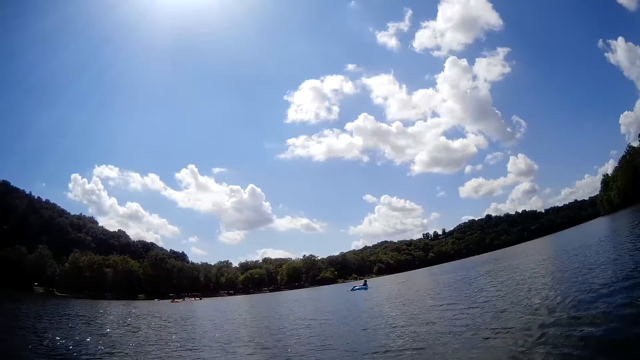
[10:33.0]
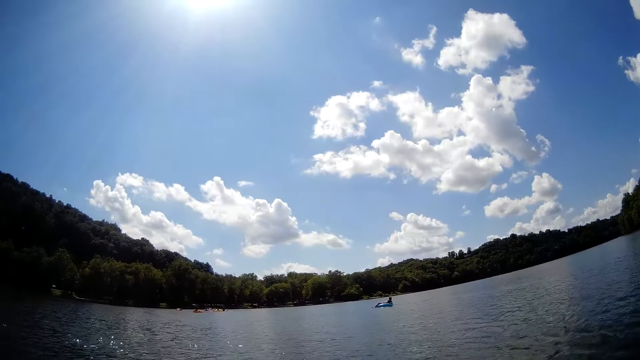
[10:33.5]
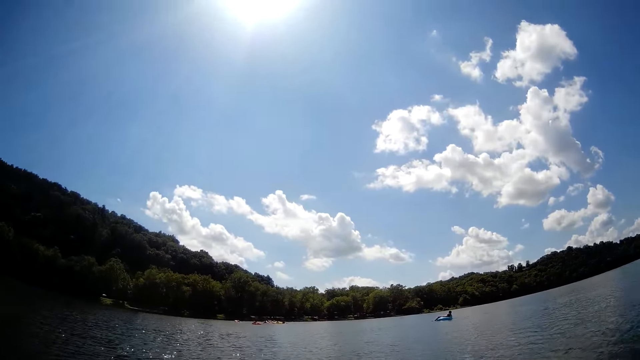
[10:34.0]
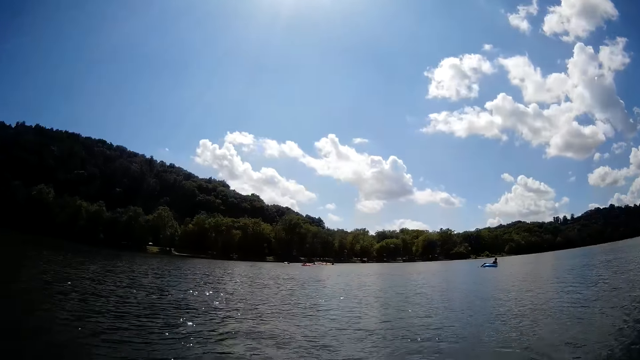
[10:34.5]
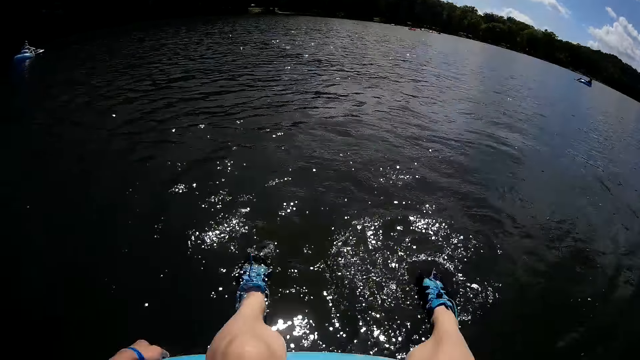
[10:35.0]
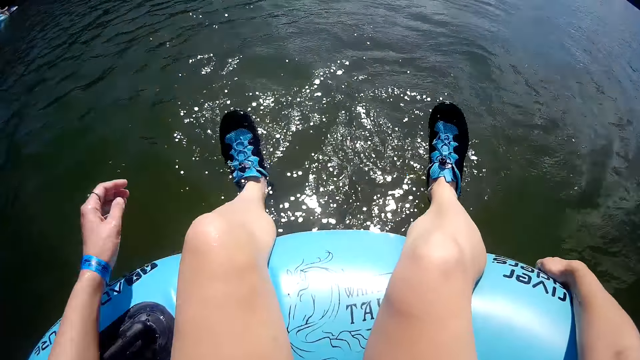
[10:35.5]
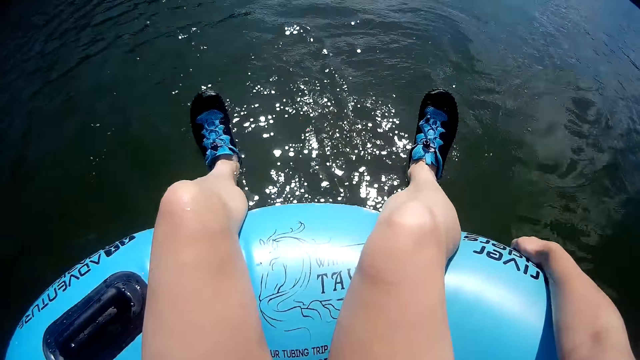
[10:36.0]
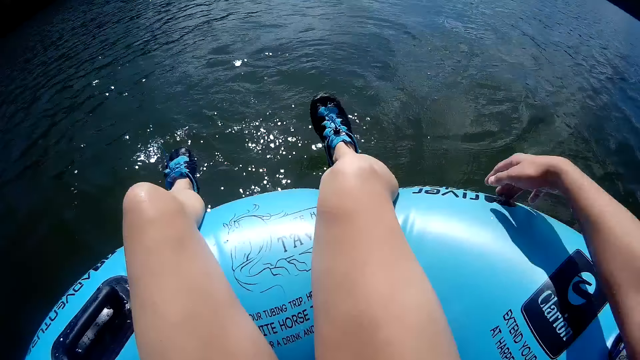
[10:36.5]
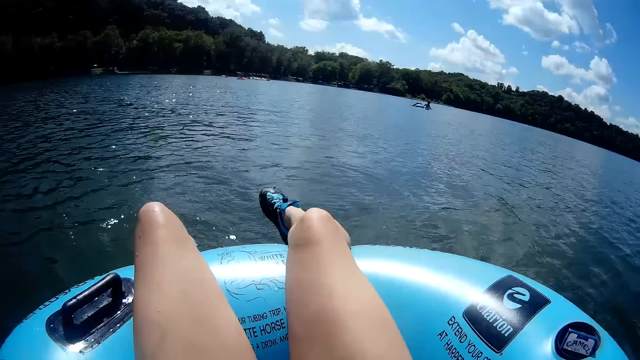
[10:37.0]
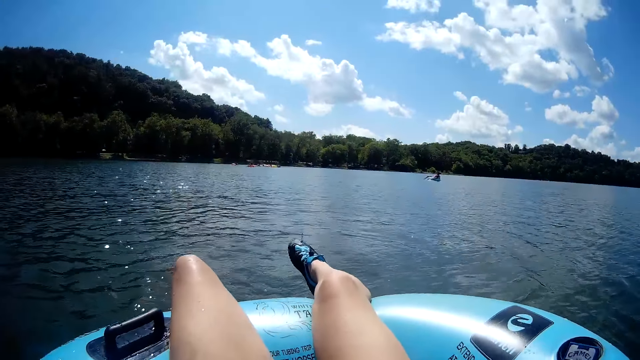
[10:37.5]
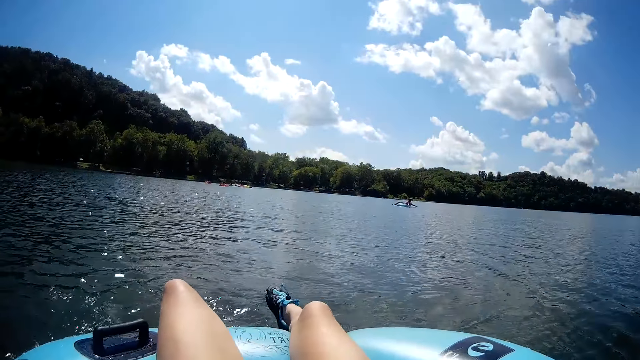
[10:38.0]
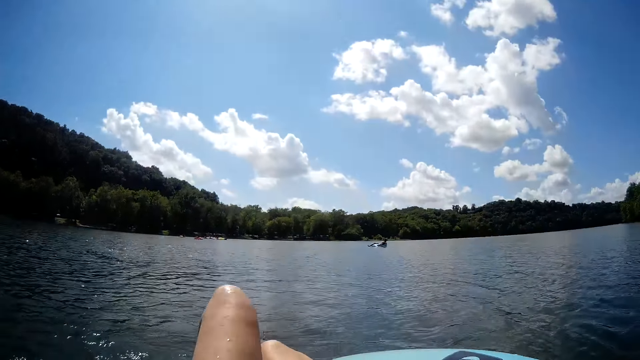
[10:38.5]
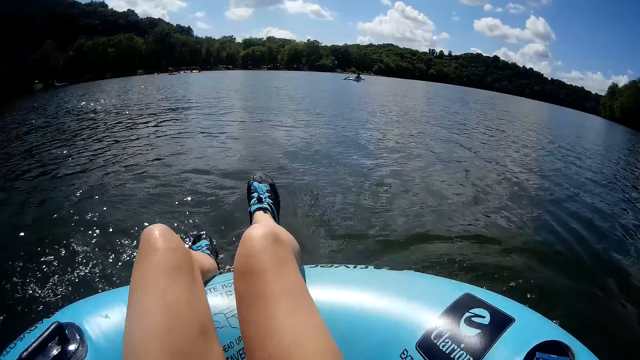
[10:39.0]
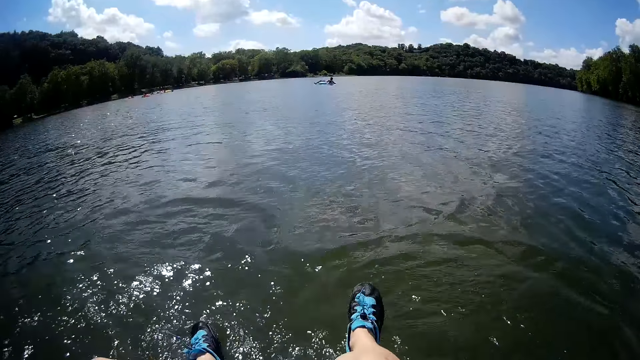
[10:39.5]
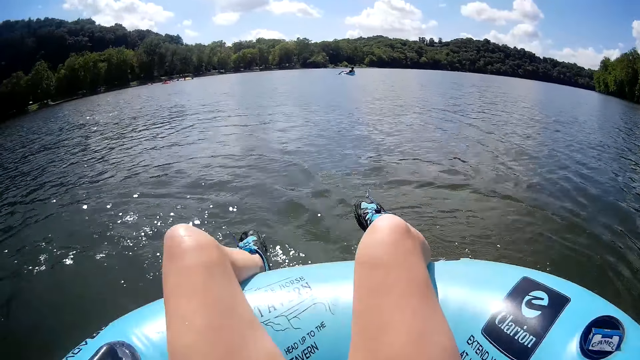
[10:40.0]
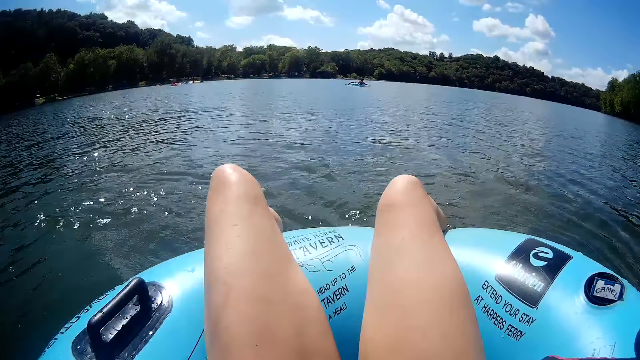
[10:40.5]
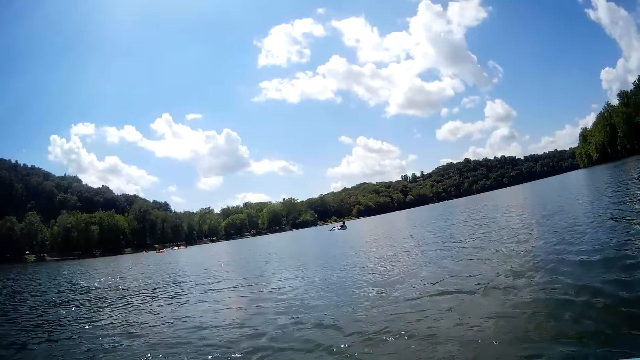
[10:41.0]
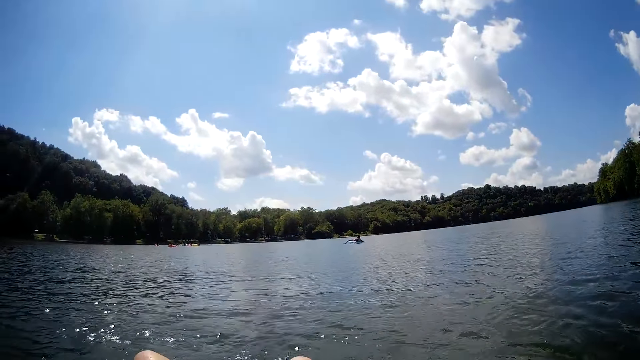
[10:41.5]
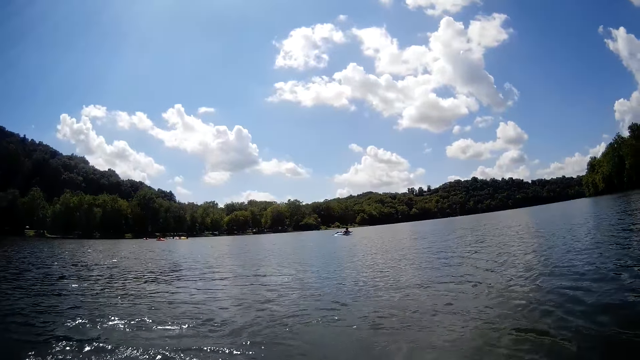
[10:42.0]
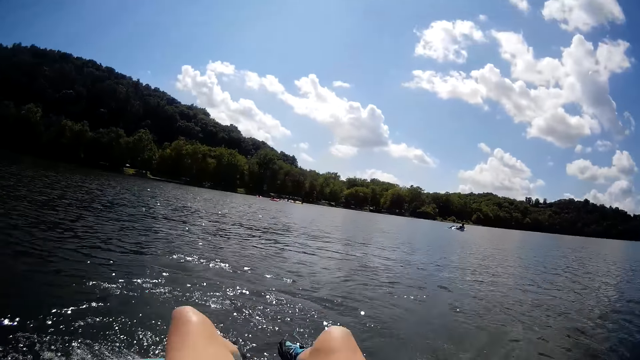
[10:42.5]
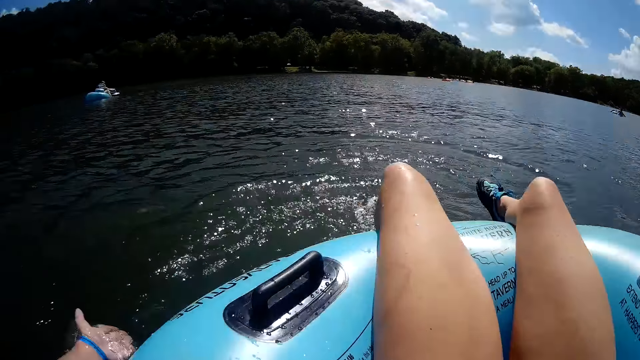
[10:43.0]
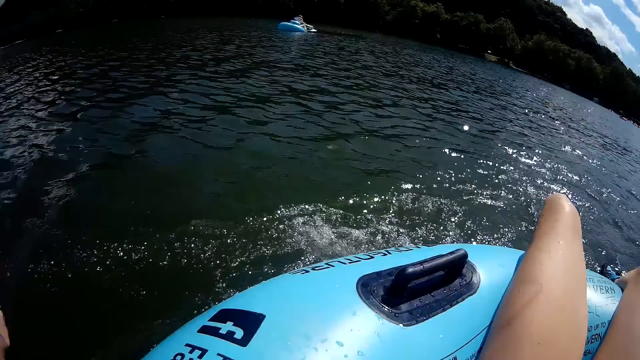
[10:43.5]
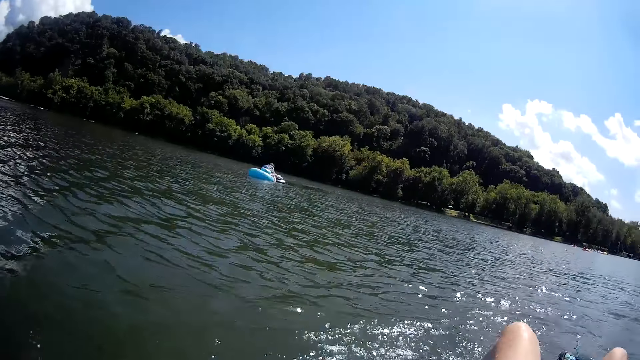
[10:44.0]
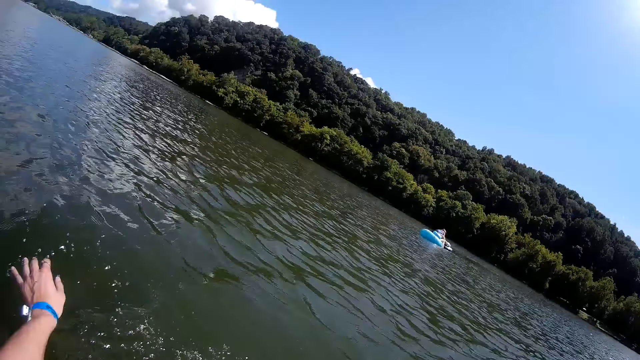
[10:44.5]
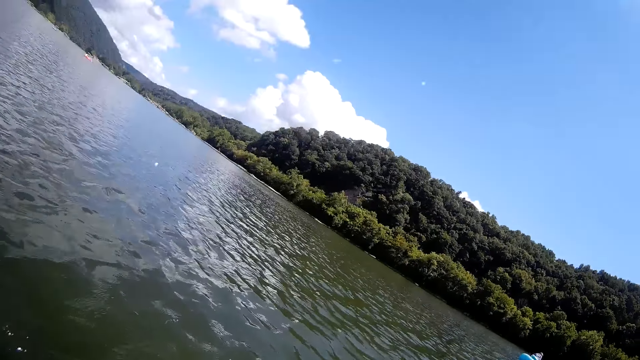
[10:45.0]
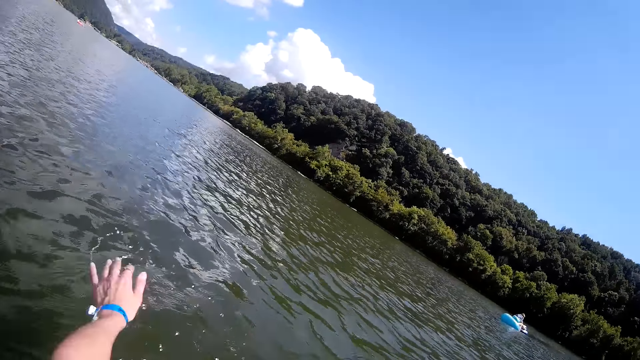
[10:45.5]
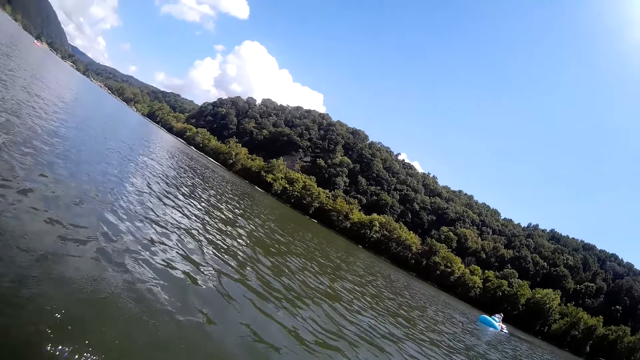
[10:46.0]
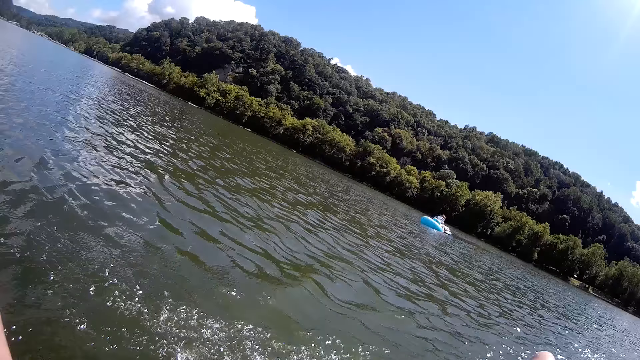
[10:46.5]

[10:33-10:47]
The camera wearer rests her hands on the floater. She adjusts her sitting position. She strokes the water with her left hand.

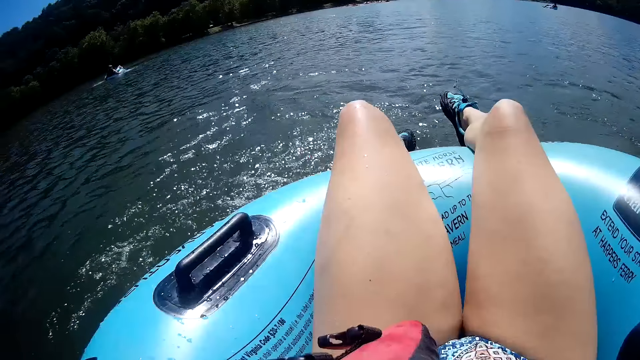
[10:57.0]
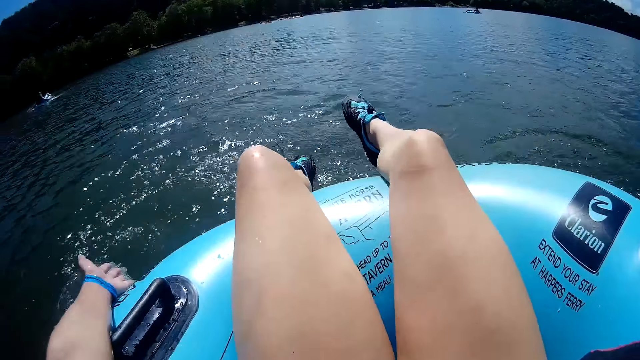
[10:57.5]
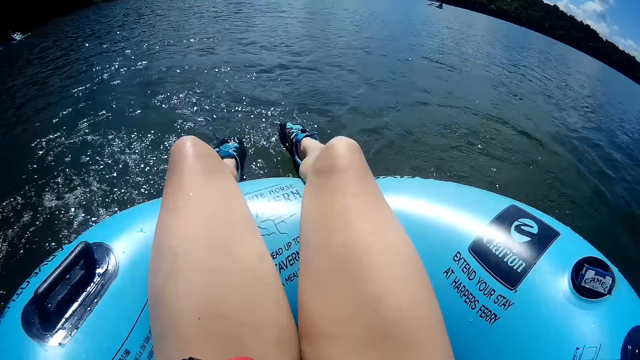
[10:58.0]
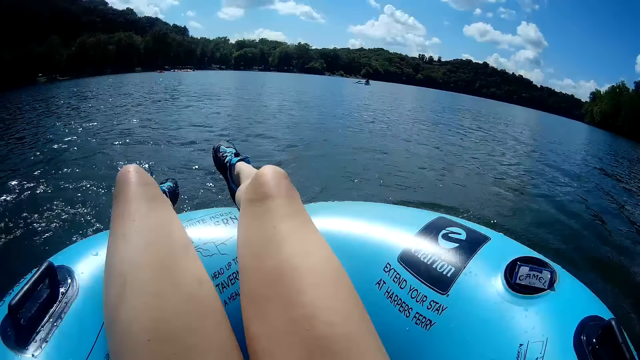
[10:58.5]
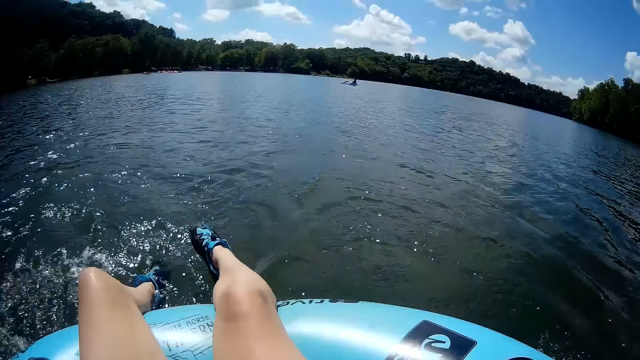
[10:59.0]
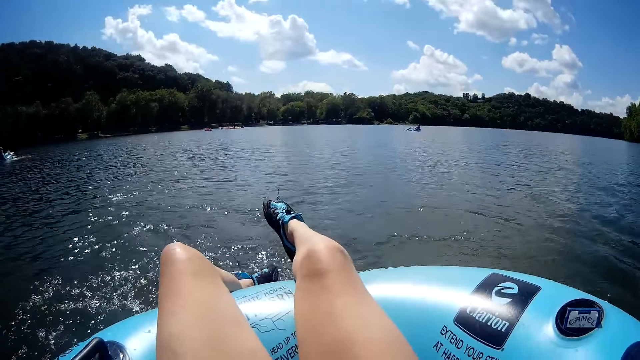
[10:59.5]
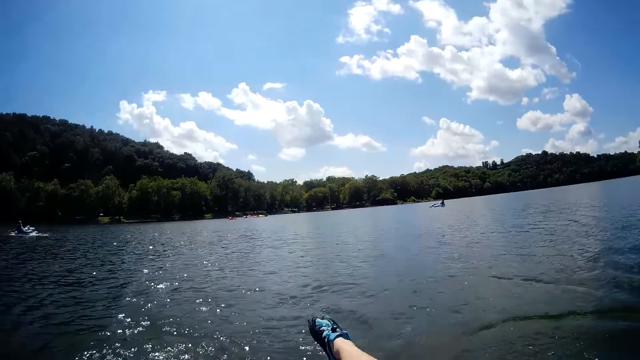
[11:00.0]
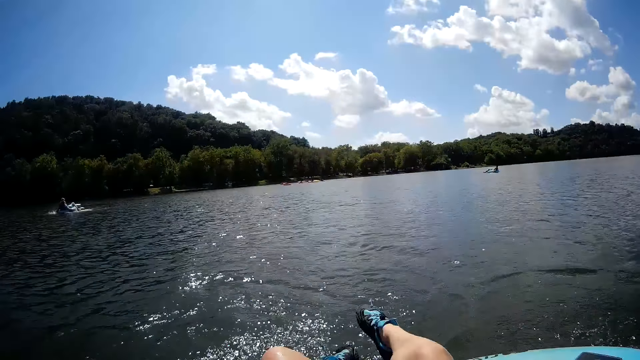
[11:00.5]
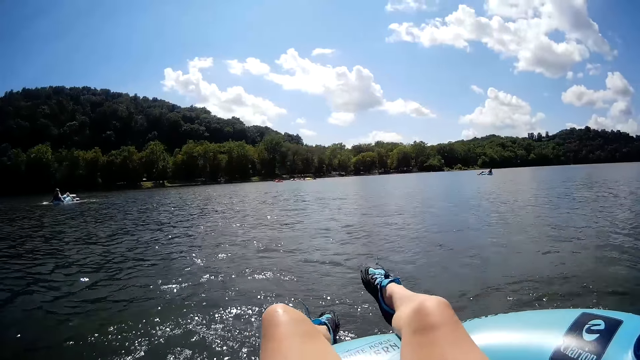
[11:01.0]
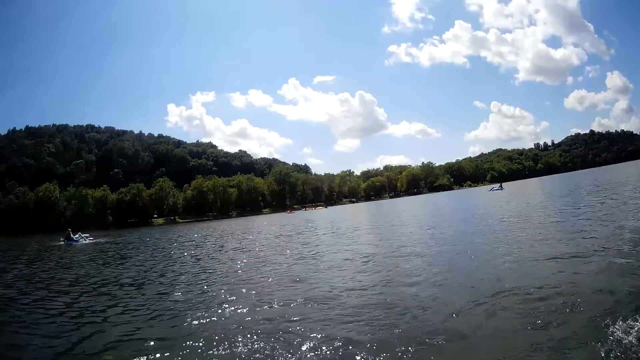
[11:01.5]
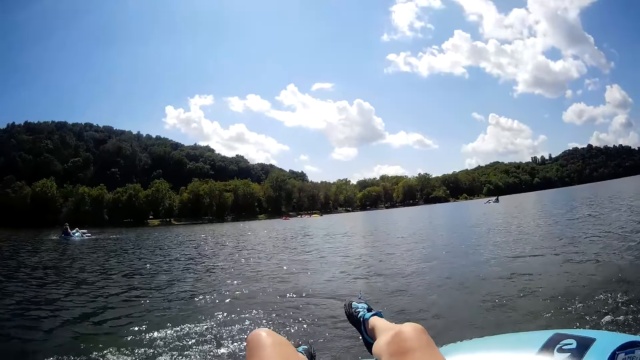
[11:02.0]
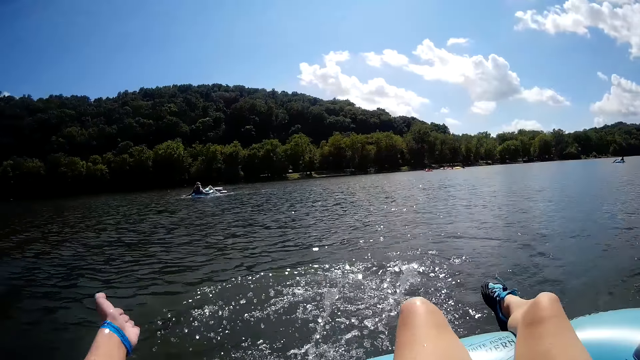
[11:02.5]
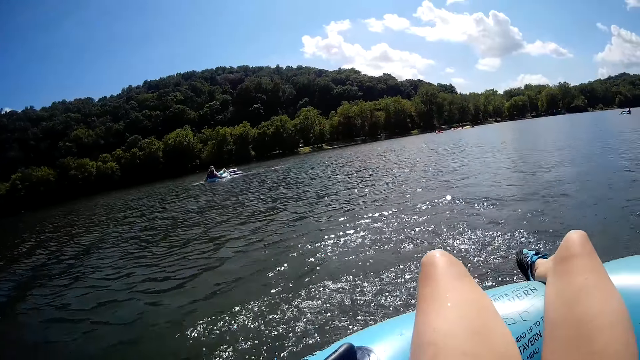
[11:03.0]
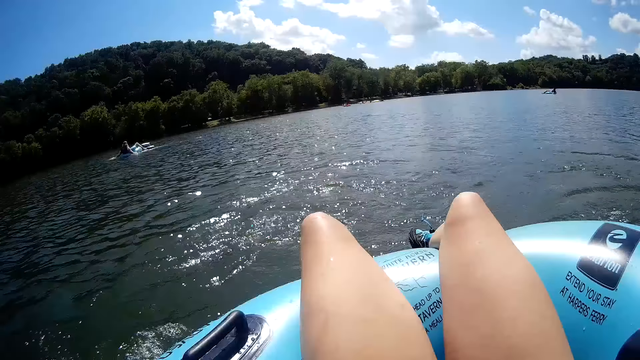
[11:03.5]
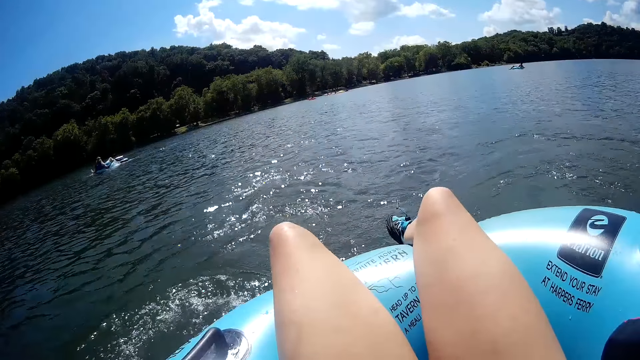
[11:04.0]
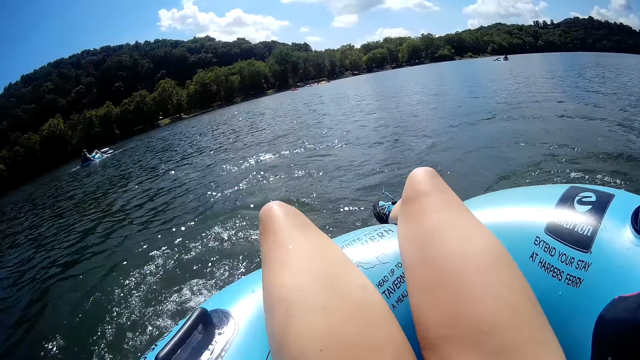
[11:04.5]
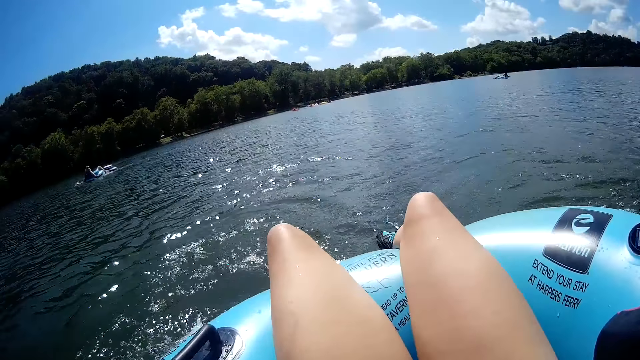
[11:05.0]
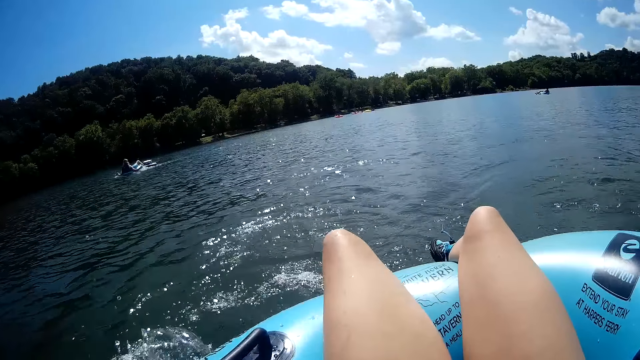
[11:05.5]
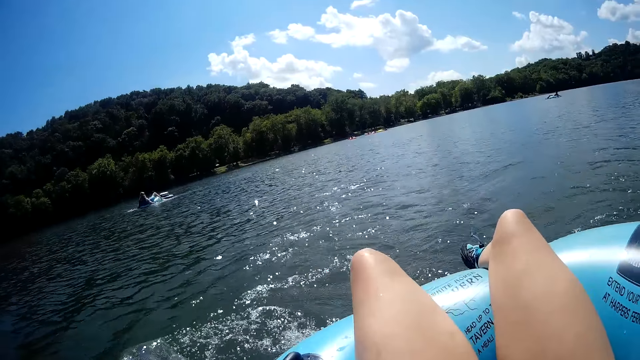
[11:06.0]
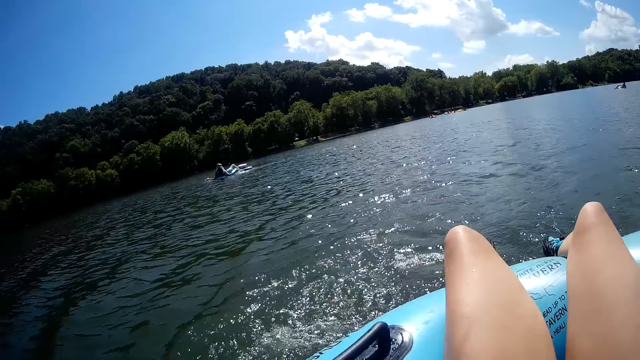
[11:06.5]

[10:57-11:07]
The man strokes the water with his hands.
